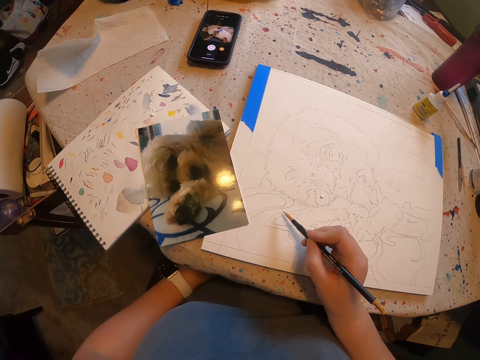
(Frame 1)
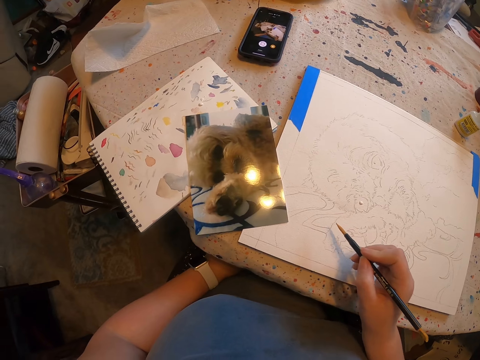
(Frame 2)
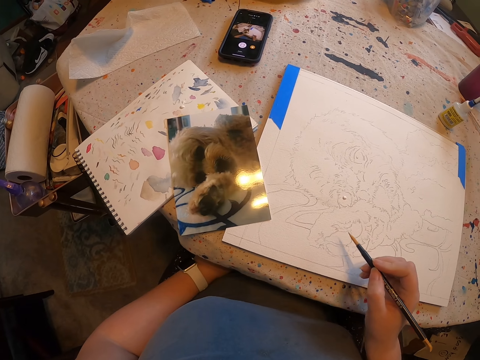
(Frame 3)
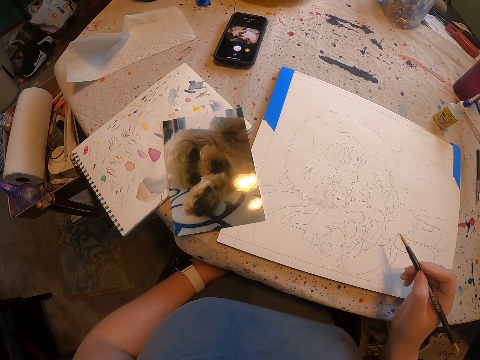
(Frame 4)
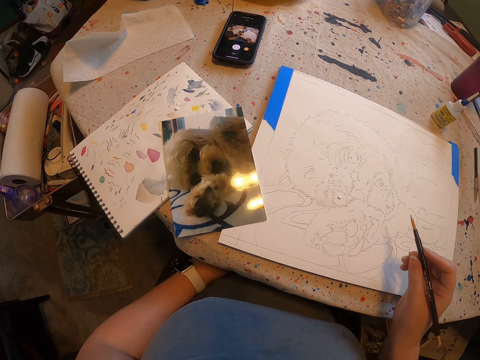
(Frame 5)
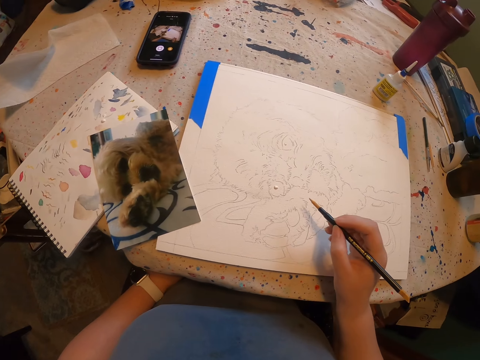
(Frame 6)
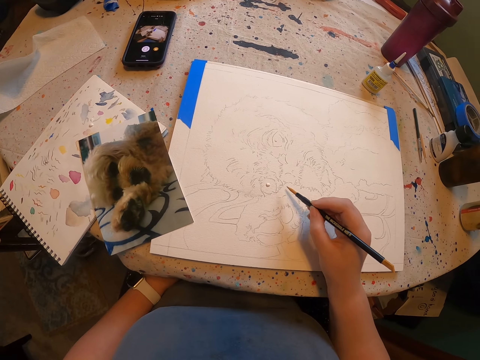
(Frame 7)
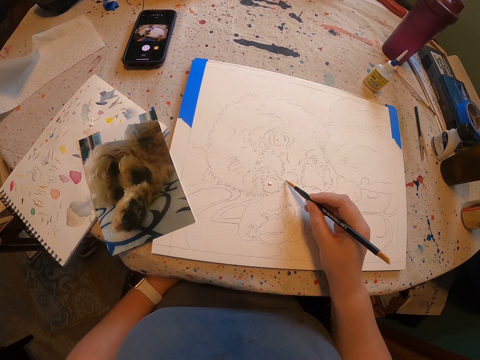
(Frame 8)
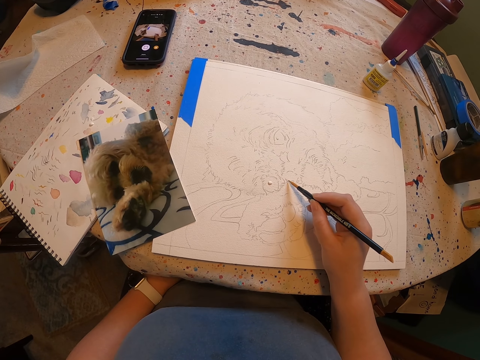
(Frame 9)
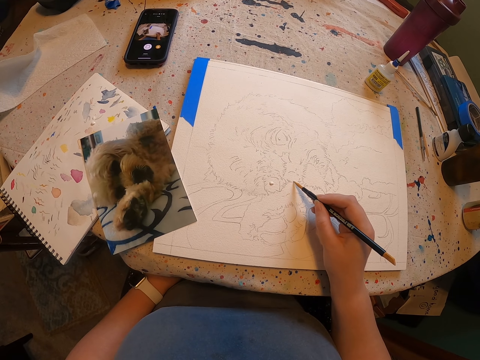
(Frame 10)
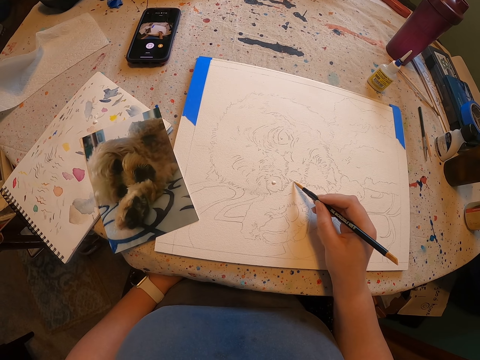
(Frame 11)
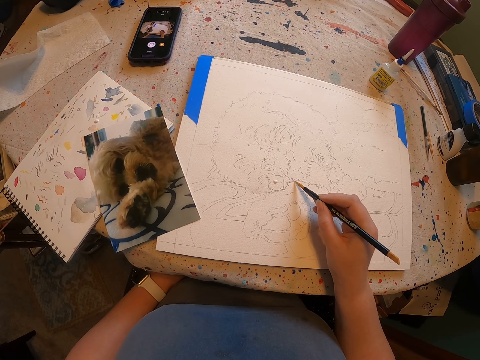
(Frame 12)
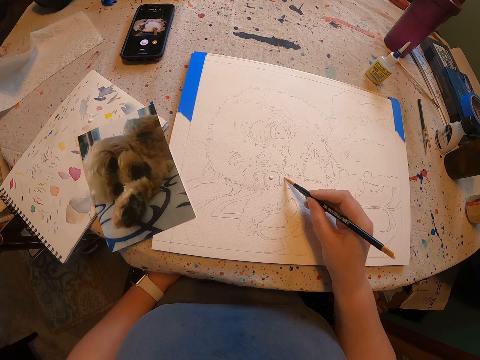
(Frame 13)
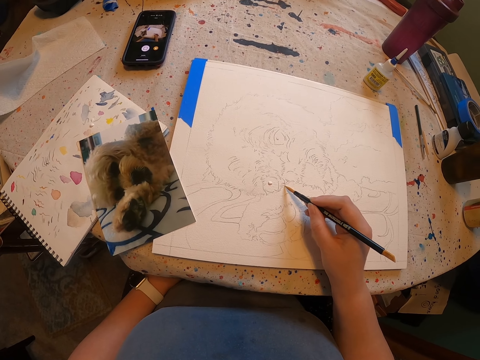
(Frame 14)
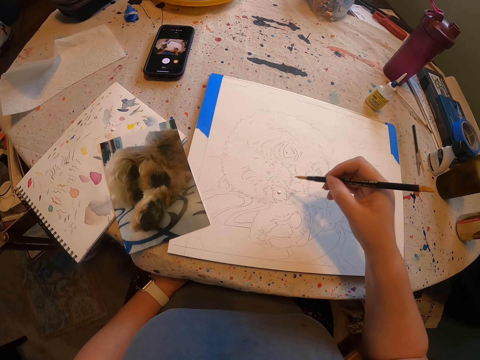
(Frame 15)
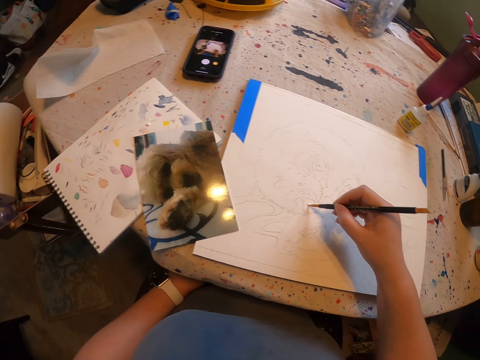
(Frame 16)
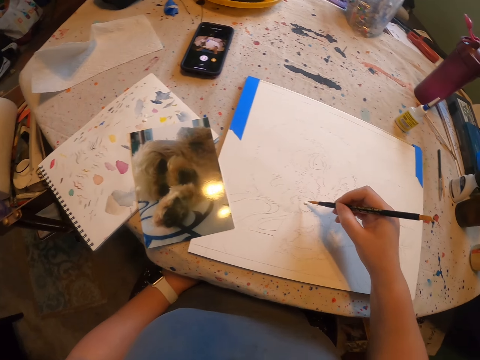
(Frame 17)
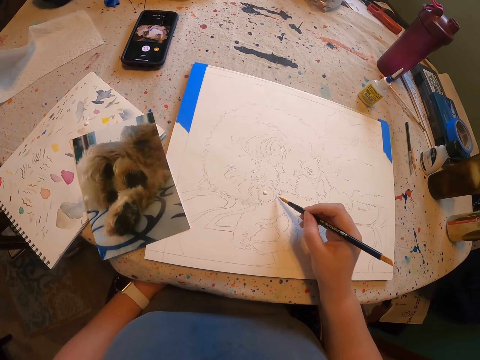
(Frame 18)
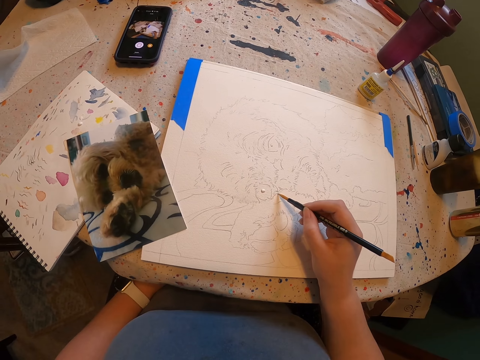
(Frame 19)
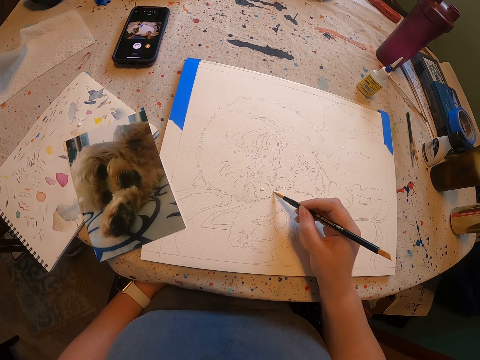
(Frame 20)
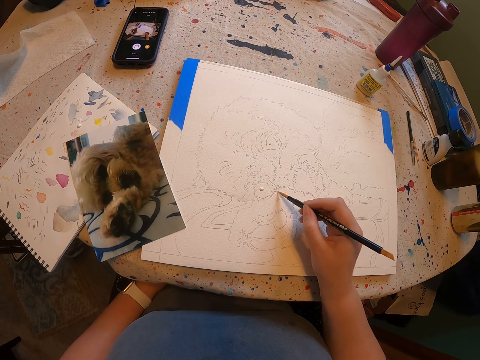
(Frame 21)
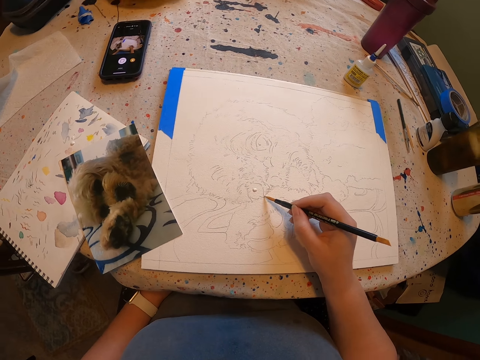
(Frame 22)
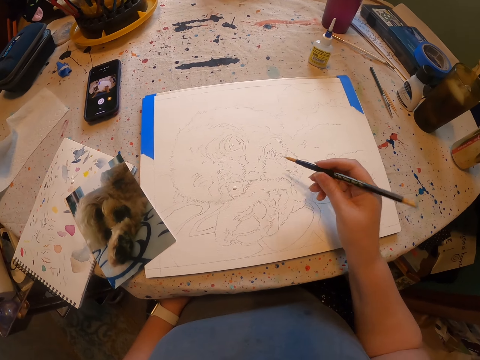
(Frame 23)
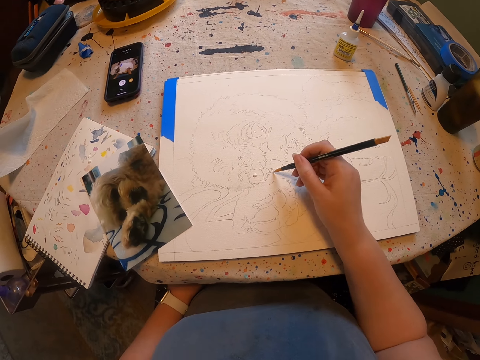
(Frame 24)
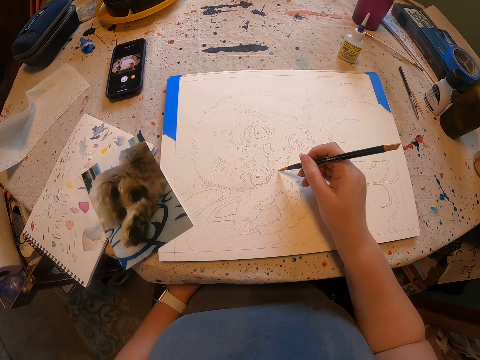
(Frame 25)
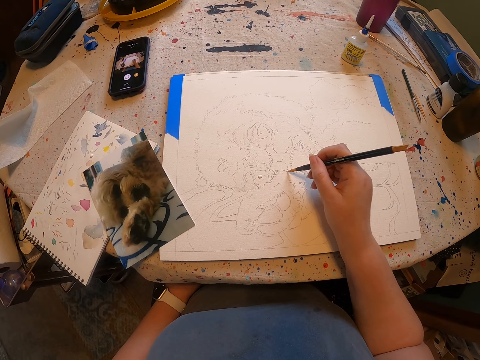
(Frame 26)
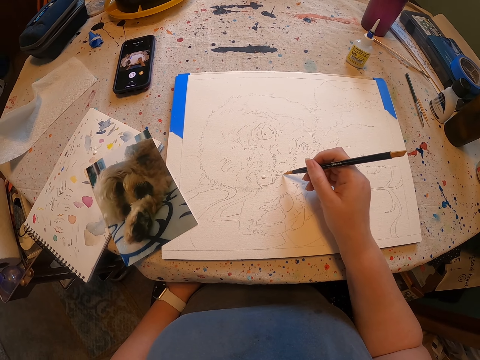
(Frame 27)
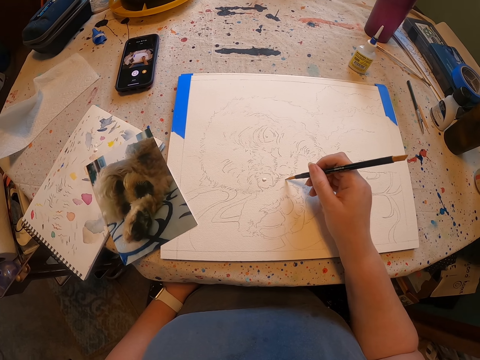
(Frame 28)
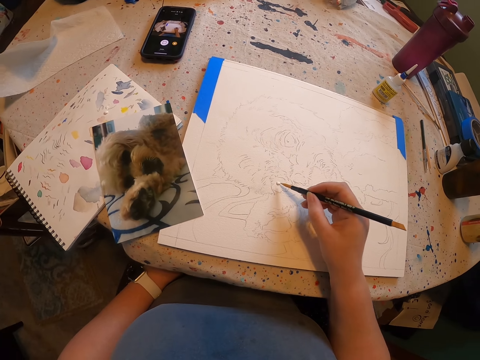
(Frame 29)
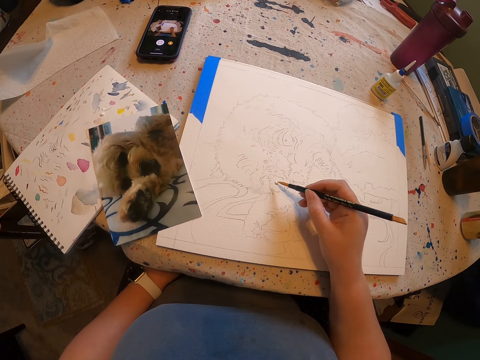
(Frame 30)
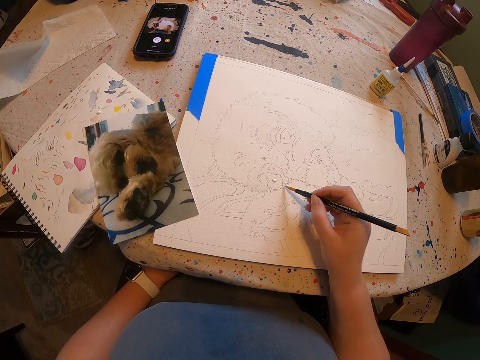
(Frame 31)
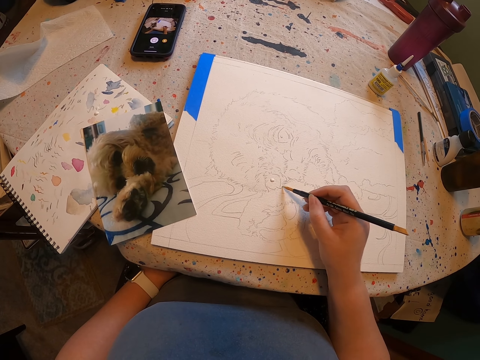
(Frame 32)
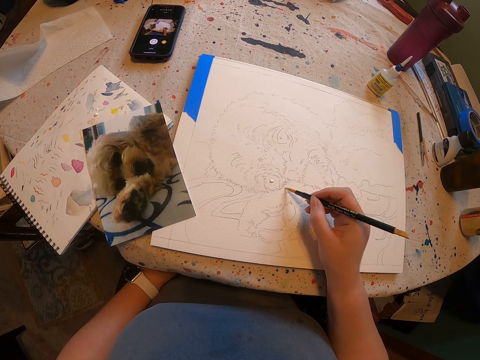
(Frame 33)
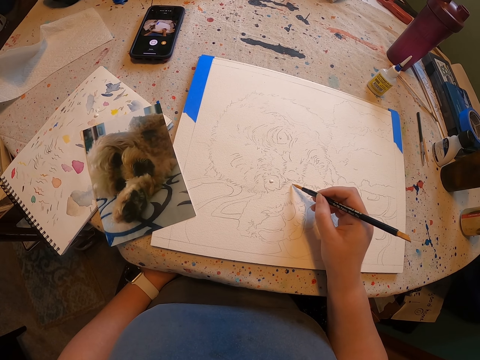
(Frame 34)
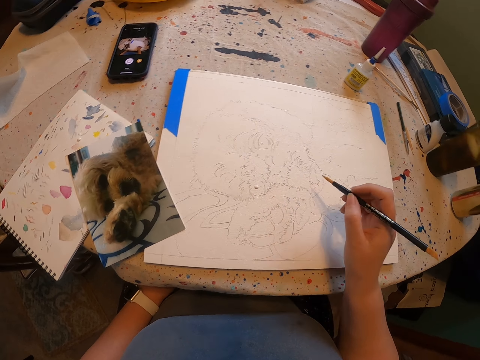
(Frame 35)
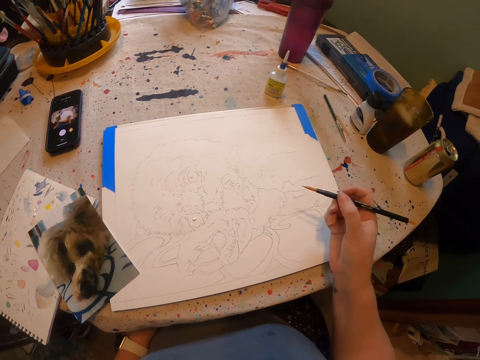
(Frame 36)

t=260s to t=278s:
The camera wearer applies paint on a drawing with a brush. They apply paint on the brush. They apply paint on the drawing with the brush. They apply paint on the drawing with the brush again. They apply paint on the brush. They apply paint on the drawing with the brush.

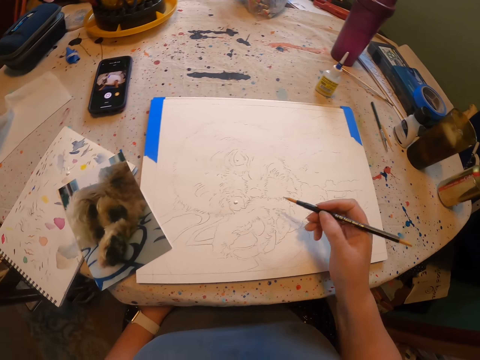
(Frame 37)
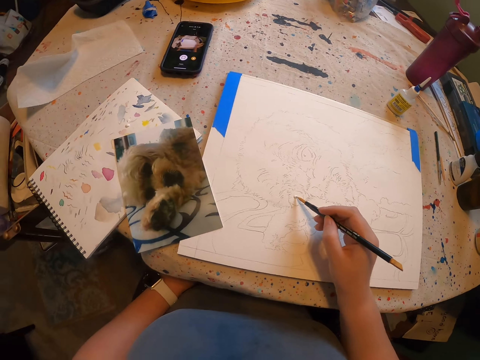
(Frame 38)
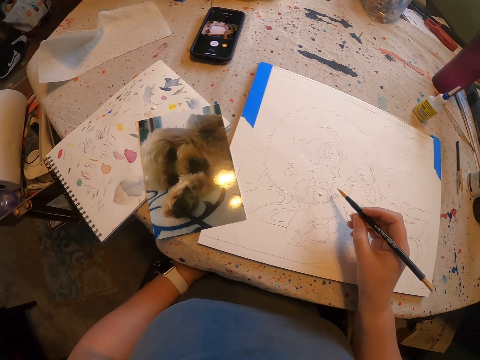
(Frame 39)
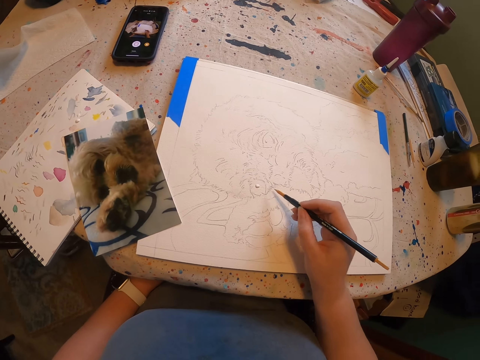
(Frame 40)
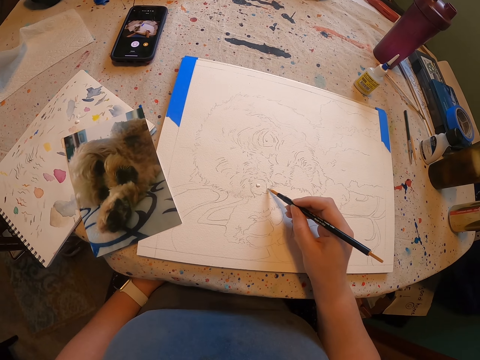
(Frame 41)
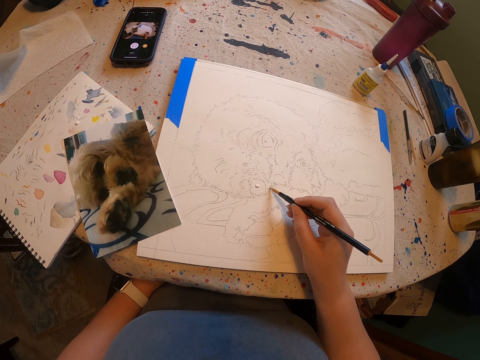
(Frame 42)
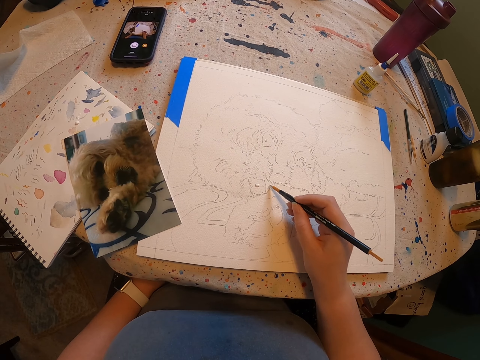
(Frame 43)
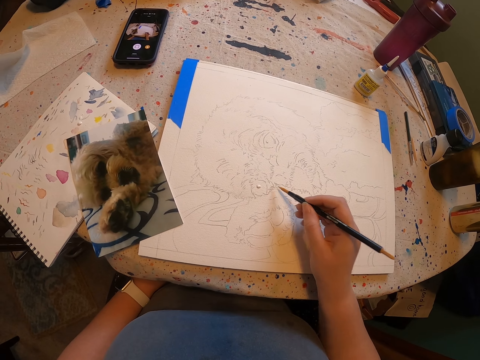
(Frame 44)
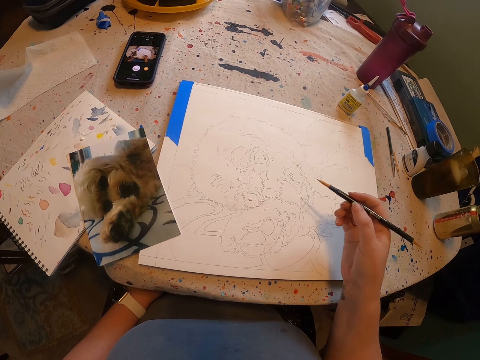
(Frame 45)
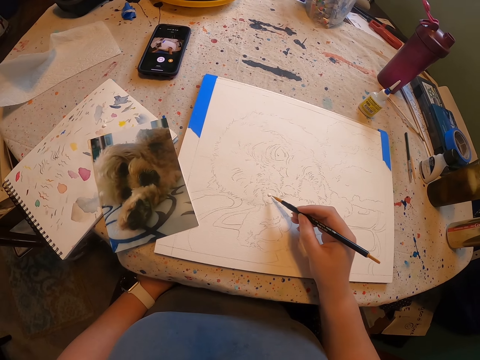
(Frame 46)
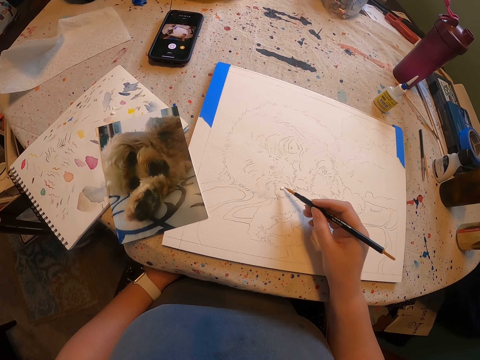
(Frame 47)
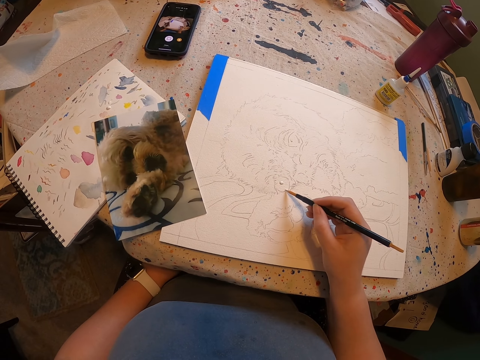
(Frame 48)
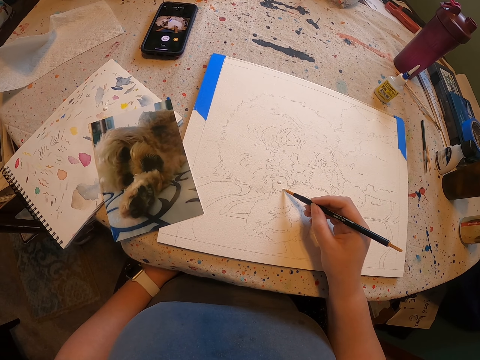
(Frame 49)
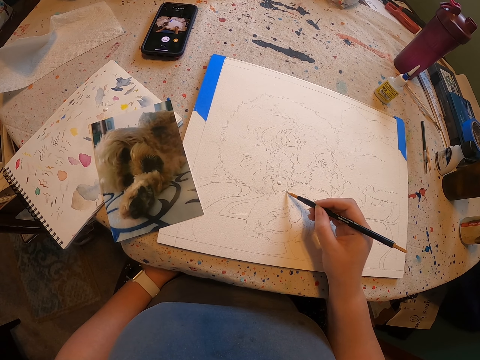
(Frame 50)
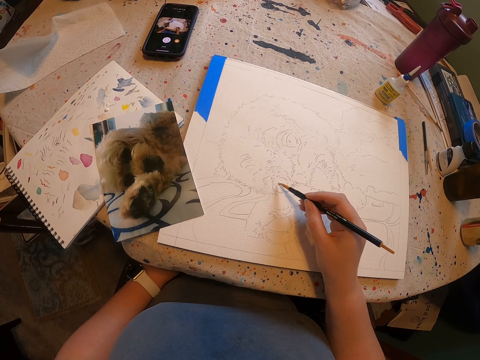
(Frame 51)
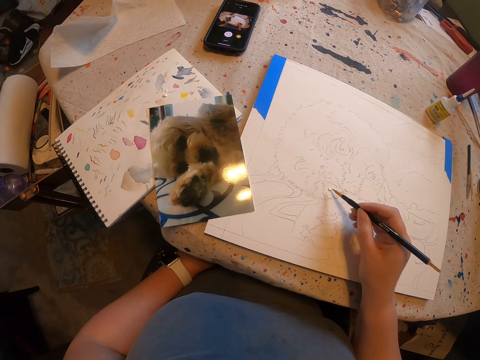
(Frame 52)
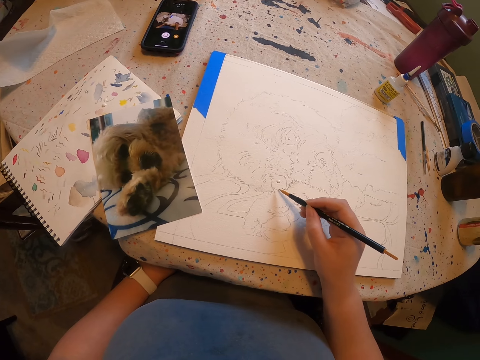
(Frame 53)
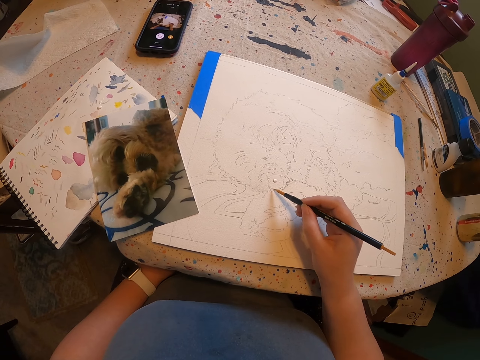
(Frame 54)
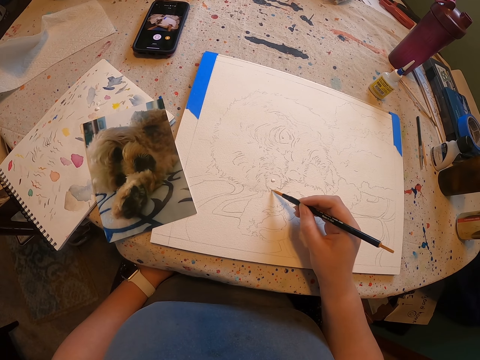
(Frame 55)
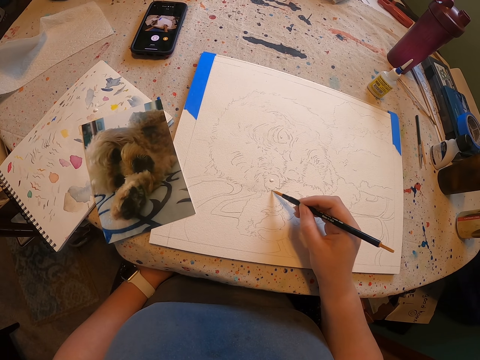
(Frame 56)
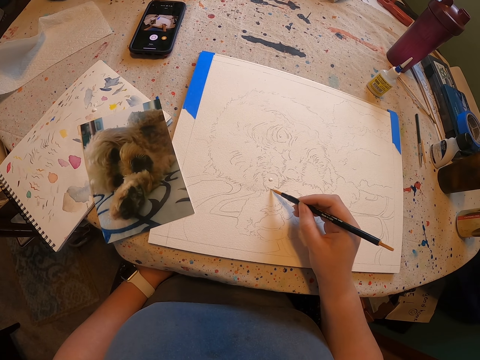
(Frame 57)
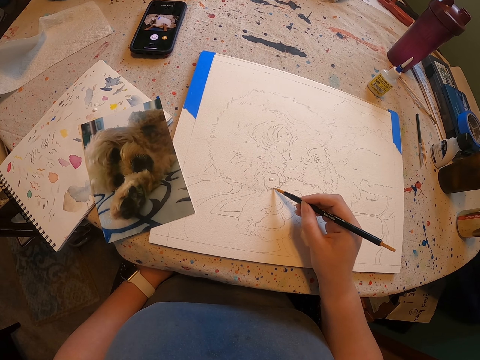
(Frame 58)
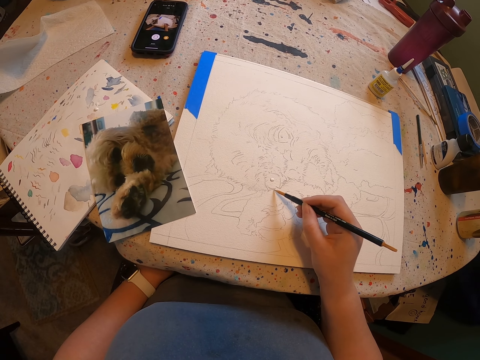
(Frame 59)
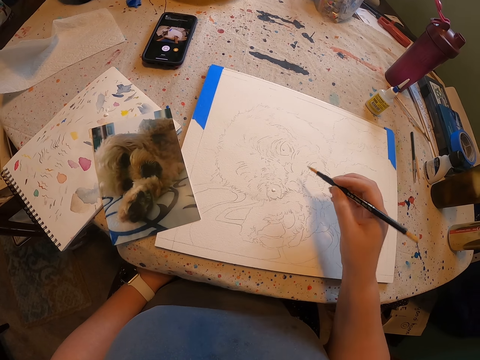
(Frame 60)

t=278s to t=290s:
The camera wearer applies paint on a brush. They apply paint on a drawing with the brush. They apply paint on the brush. They apply paint on the drawing with the brush. They apply paint on the brush. They apply paint on the drawing with the brush.
